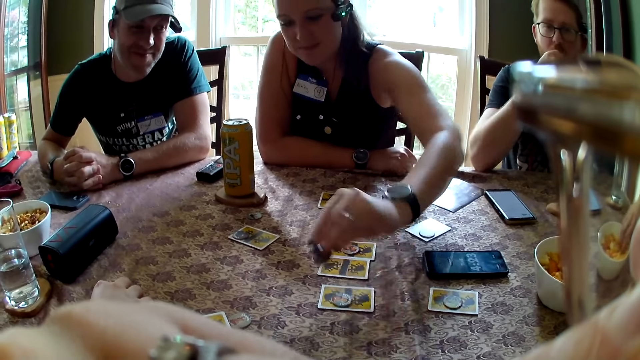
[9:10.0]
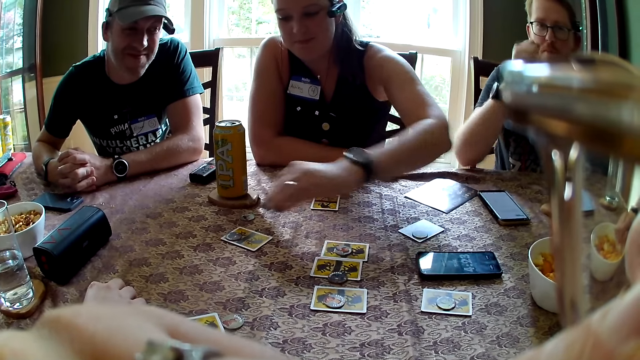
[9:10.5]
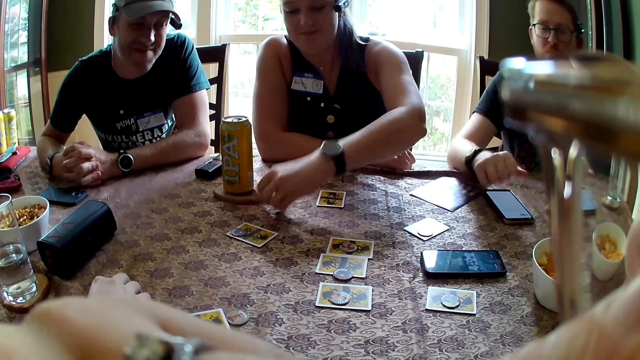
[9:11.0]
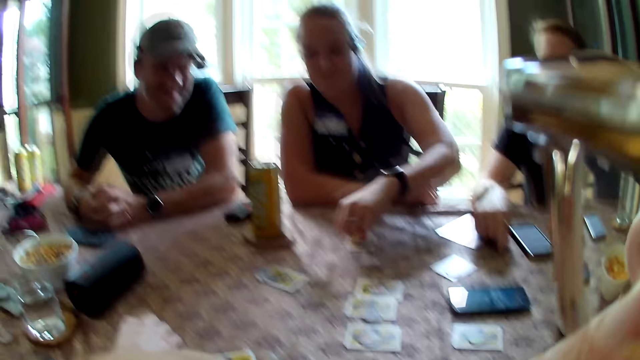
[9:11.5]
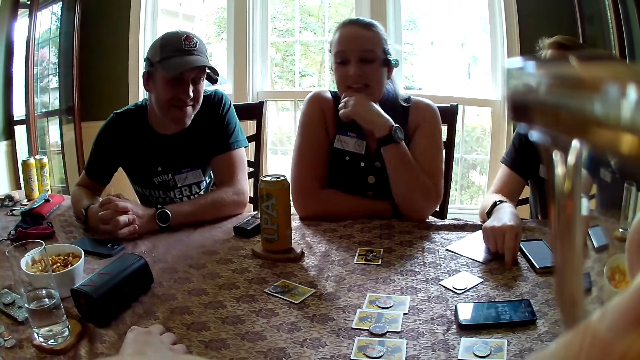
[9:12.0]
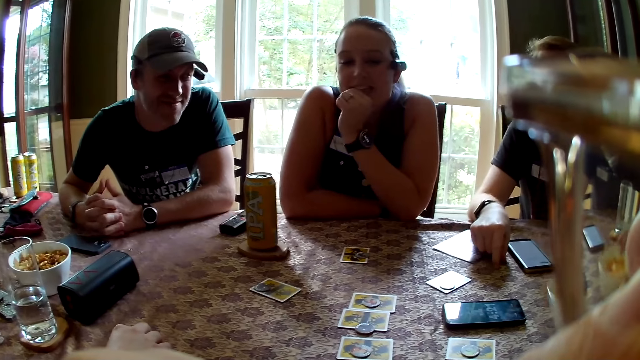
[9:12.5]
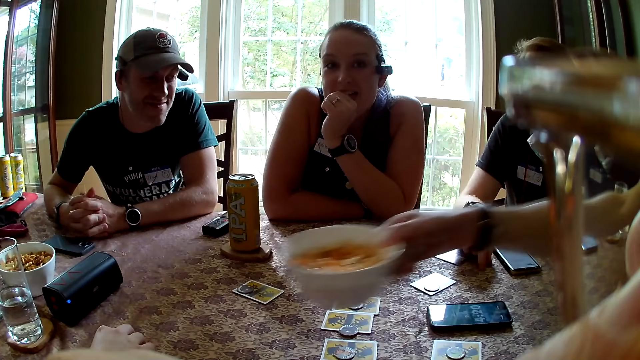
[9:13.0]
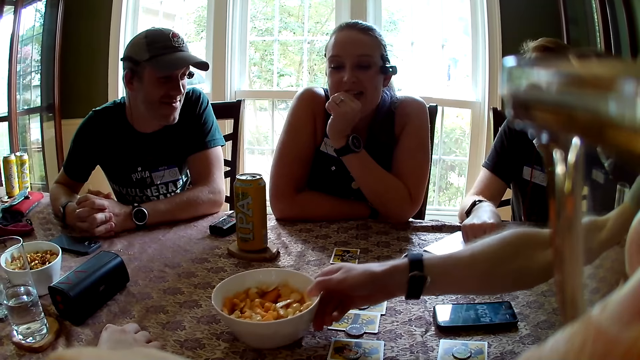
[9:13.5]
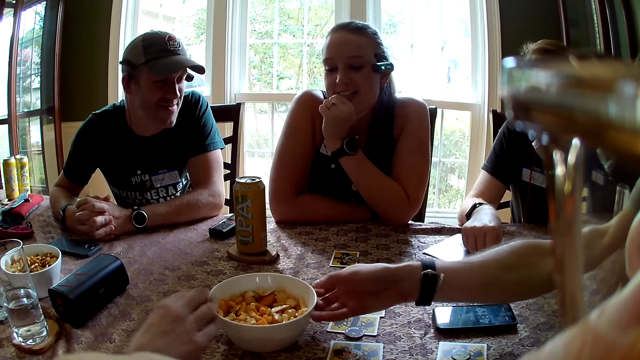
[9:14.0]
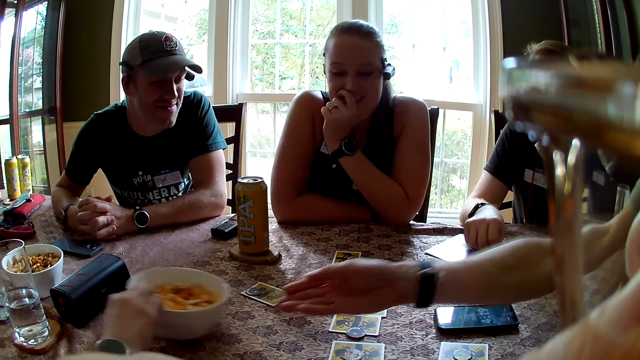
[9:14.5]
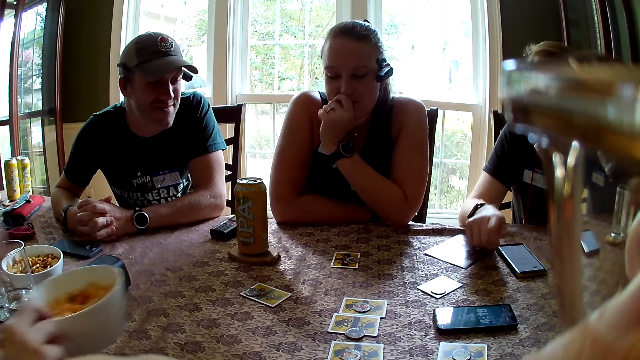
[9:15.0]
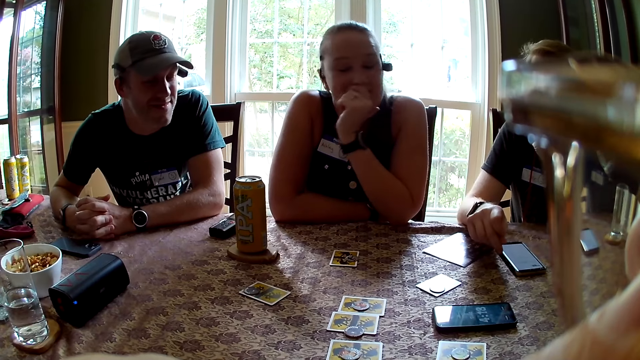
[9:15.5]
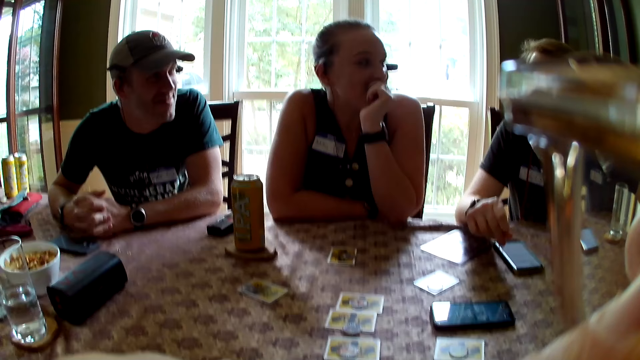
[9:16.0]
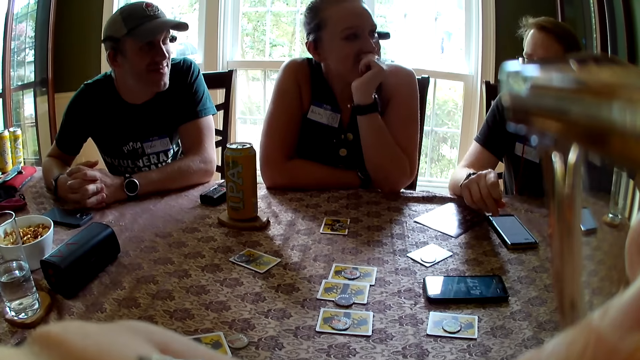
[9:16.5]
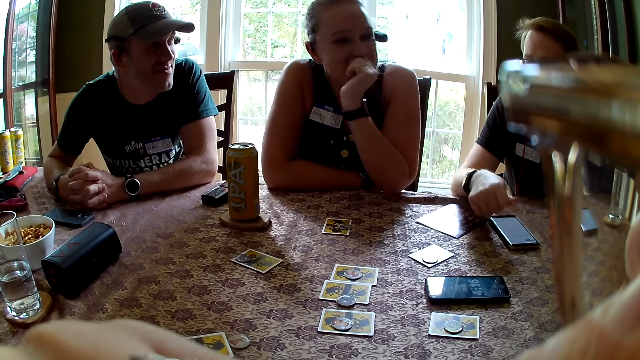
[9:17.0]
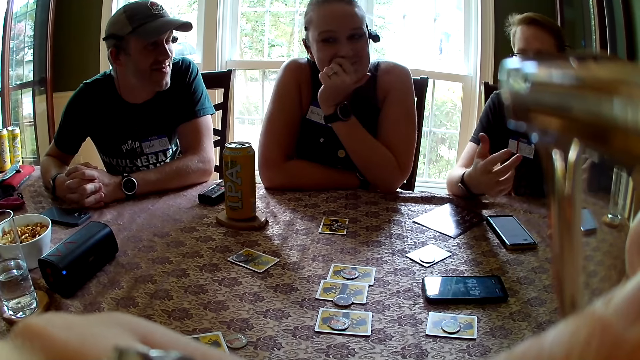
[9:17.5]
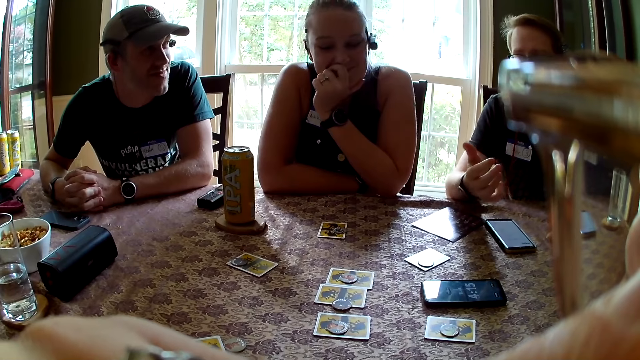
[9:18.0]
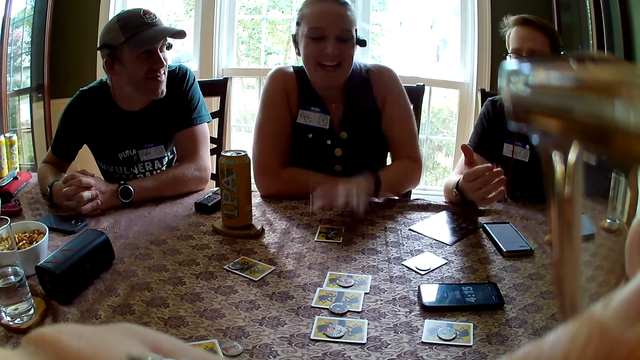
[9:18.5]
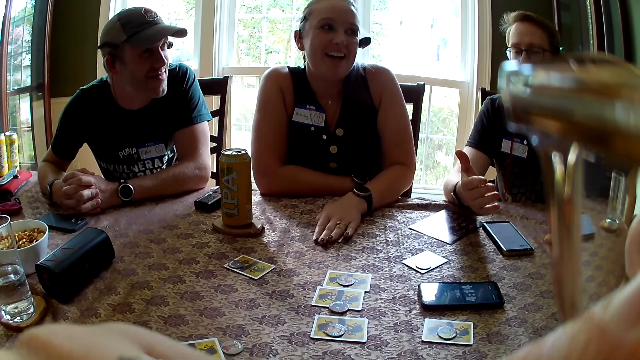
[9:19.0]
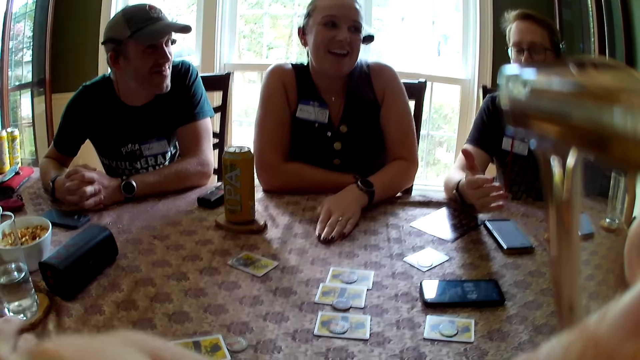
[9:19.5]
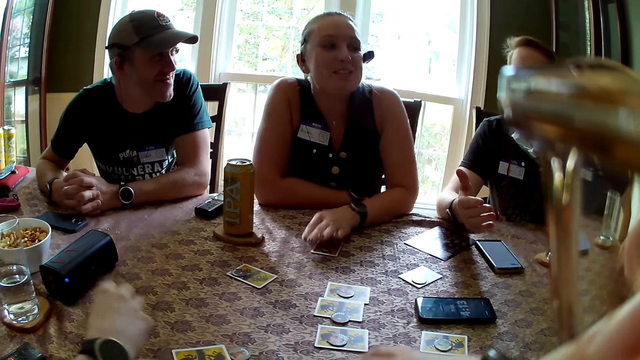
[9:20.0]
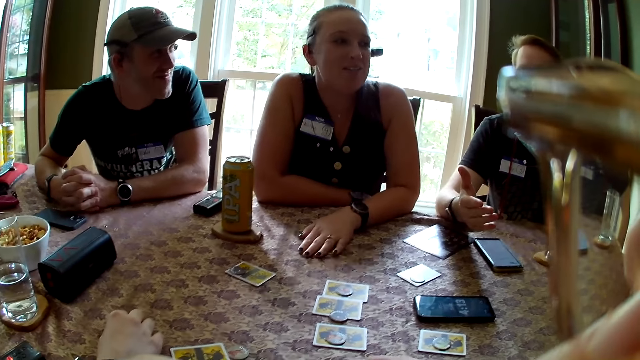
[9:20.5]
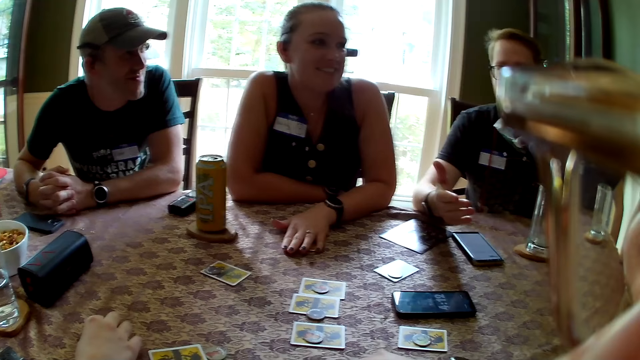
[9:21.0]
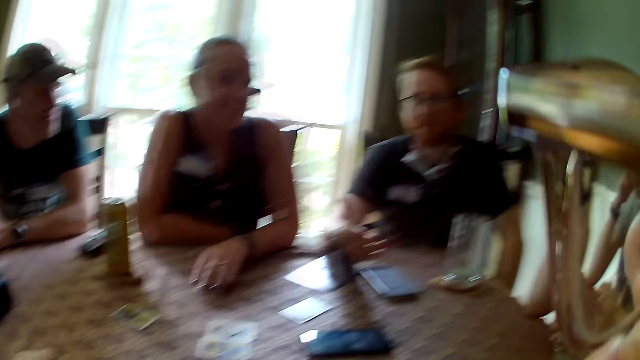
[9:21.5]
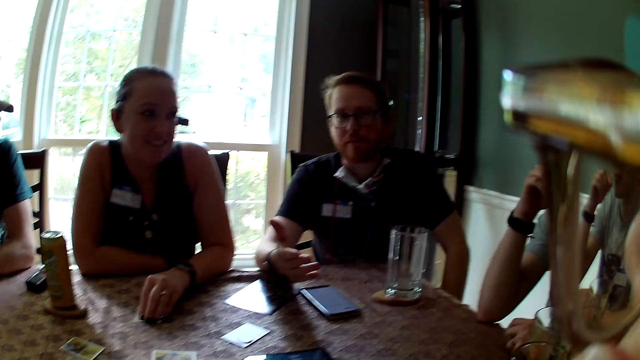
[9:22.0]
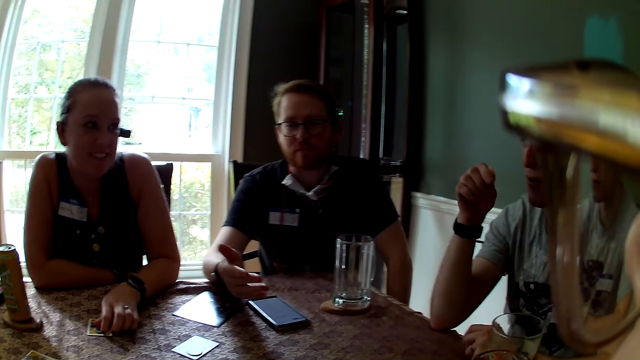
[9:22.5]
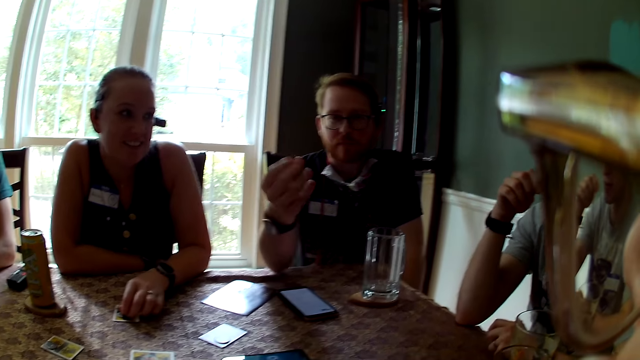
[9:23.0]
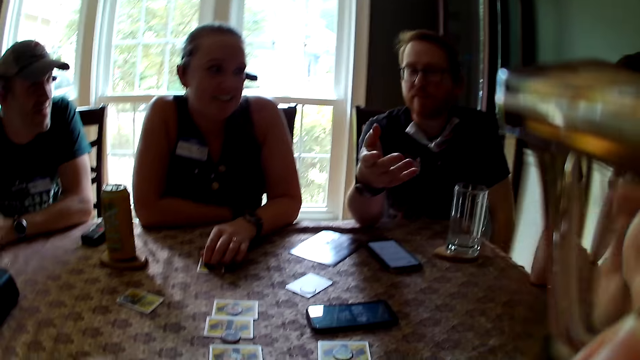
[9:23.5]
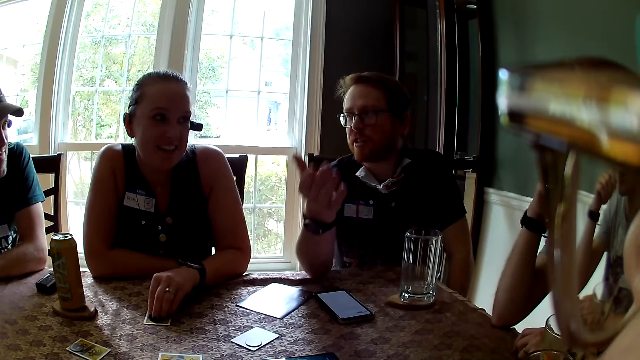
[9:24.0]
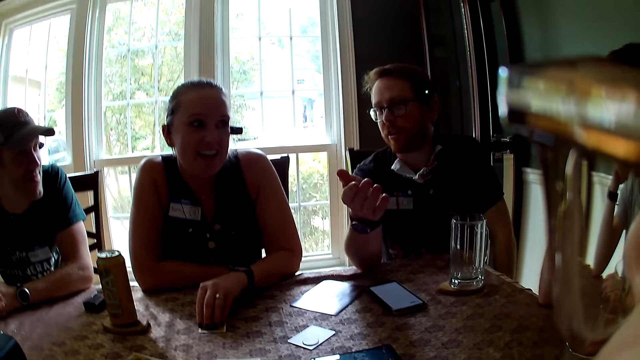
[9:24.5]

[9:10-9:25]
A woman picks a coin, places the coin on the card on the table with her left hand, picks the coin from the table with her left hand, and places the coin on the card on the table with her left hand. A man carries the bowl of cereal with his right hand. The woman touches her mouth. The man places the bowl of cereal at the center of the table with his right hand. The woman interacts with everyone on the table. Another woman carries the bowl of cereal with her right hand and takes cereal from the bowl with her left hand. The camera wearer looks around. The first woman places her right hand on the card on the table. The camera wearer moves the hand. They look around.

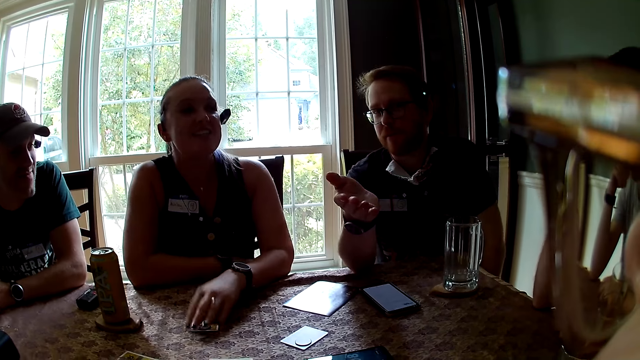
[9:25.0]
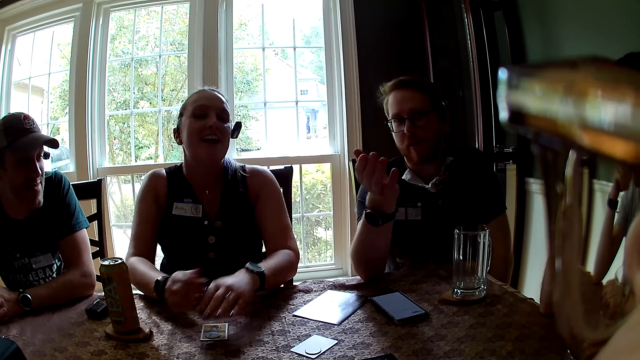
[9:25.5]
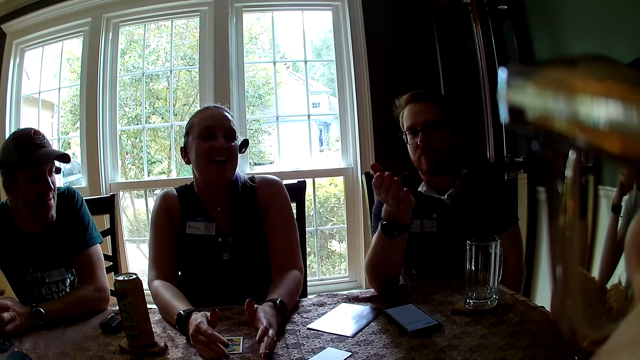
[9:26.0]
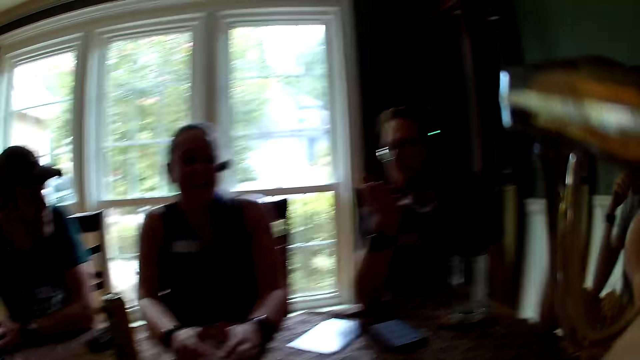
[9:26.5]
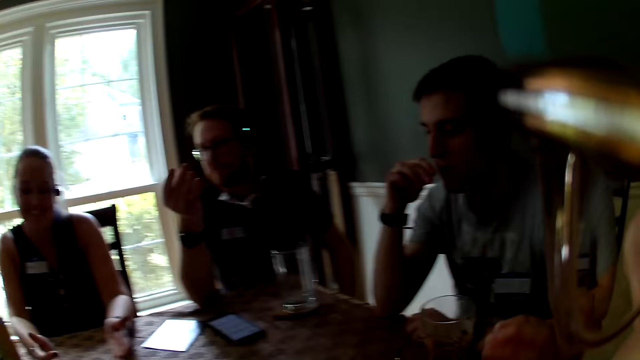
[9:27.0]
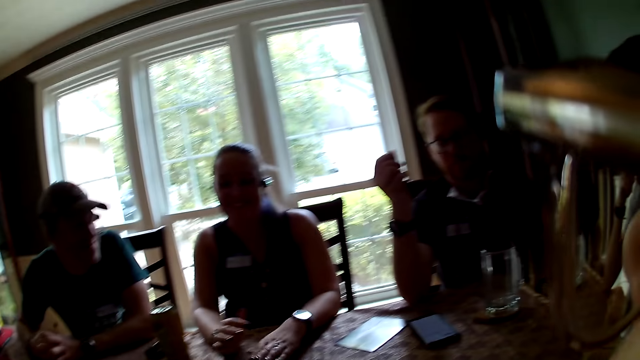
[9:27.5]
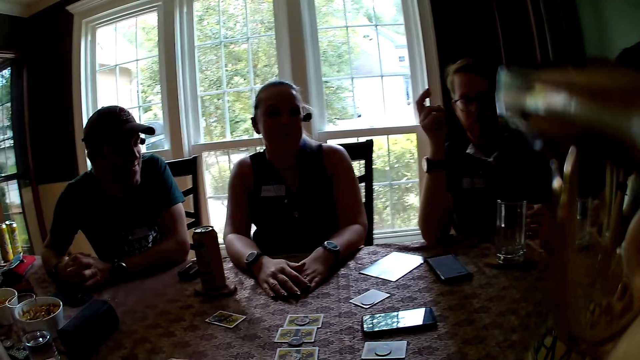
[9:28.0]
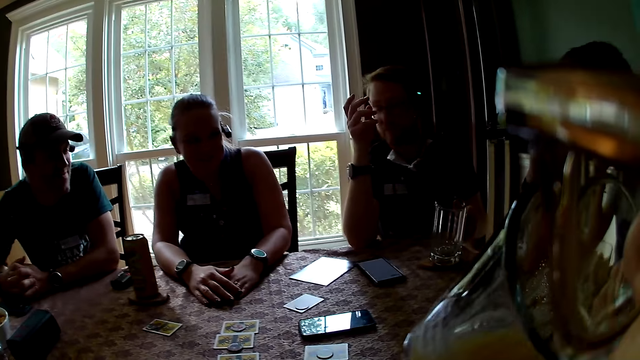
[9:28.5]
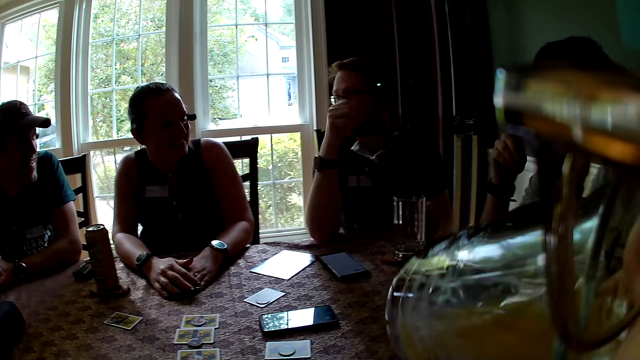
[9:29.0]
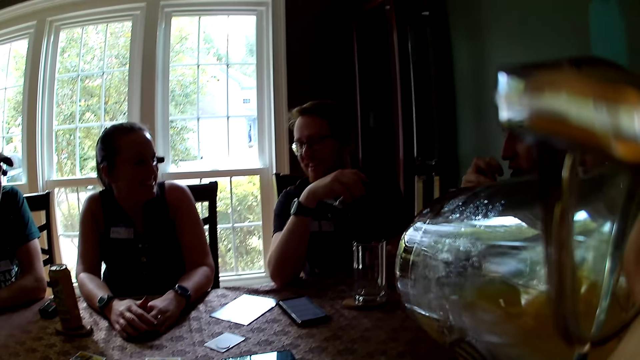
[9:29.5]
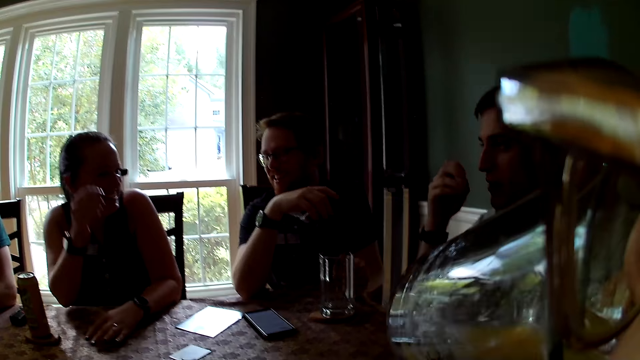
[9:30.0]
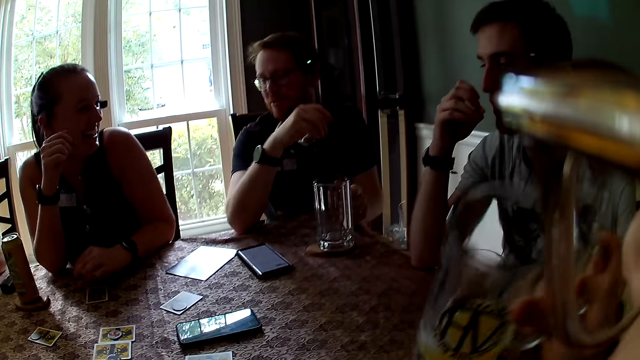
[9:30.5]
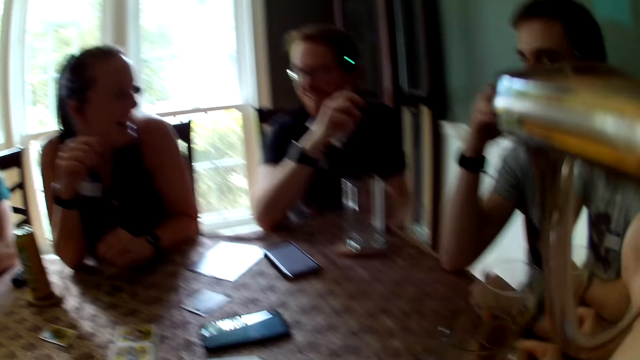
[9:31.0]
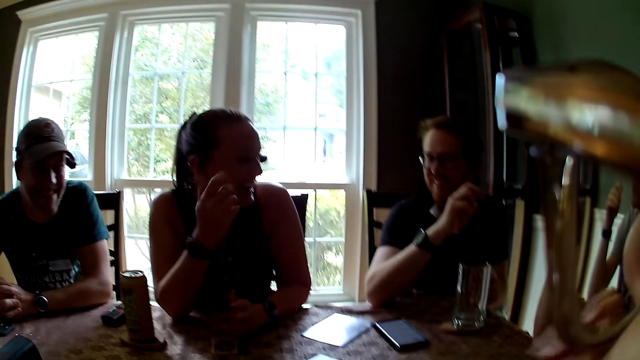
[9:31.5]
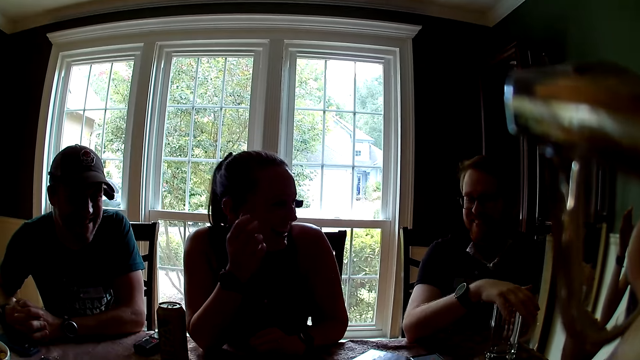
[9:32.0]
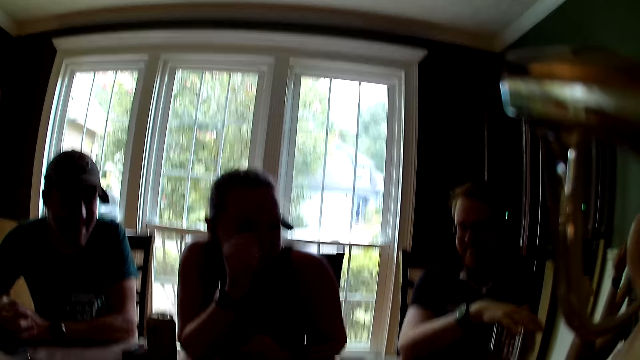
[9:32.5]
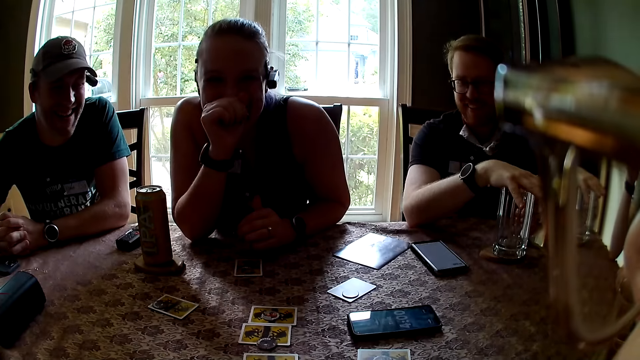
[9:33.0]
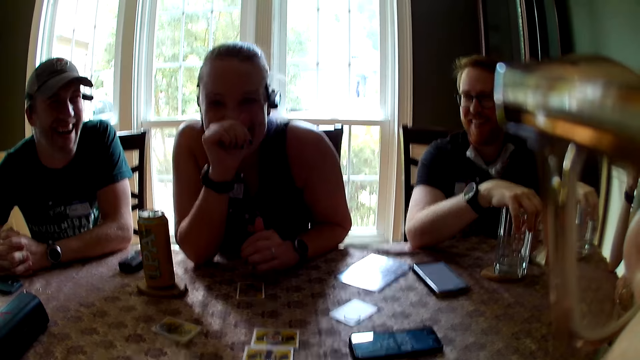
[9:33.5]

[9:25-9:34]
A woman places both hands on the card on the table. The camera wearer lifts a jug from the table with her right hand. A man interacts with everyone on the table. The camera wearer drinks juice from the jug in her right hand. She places the jug on the table with her right hand. Another man places his right hand on the jug on the table.
